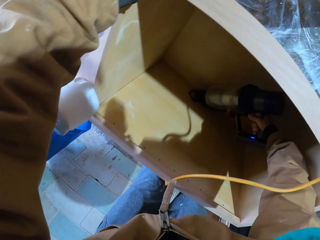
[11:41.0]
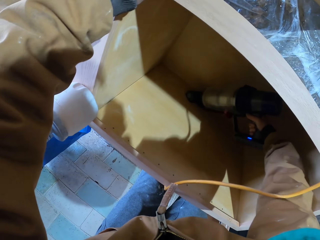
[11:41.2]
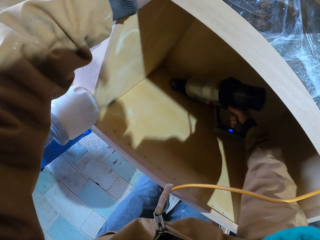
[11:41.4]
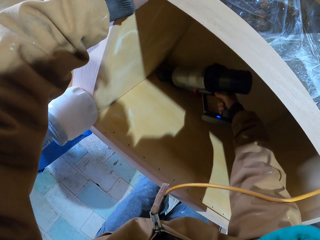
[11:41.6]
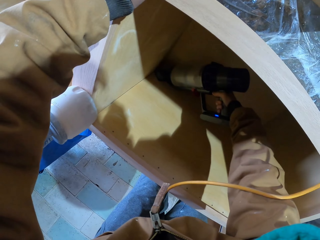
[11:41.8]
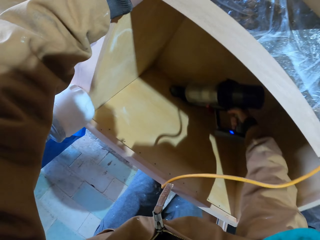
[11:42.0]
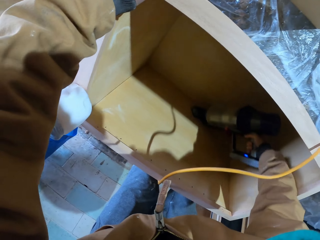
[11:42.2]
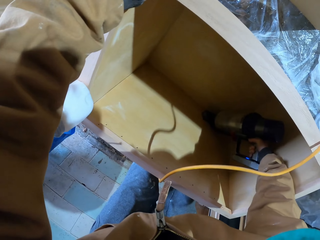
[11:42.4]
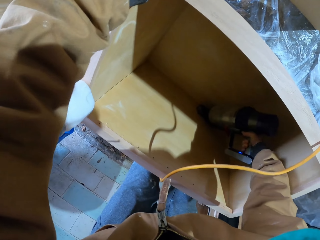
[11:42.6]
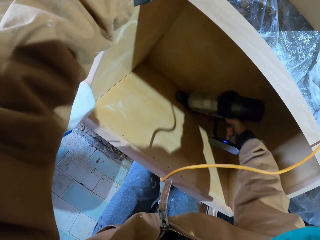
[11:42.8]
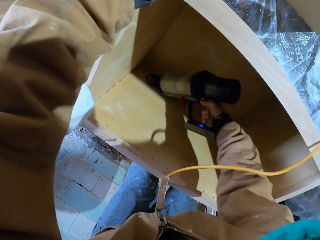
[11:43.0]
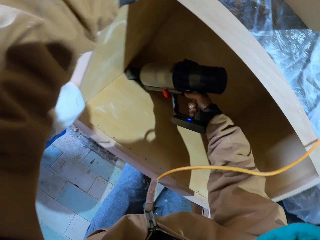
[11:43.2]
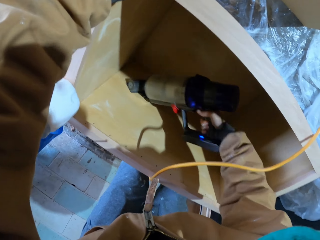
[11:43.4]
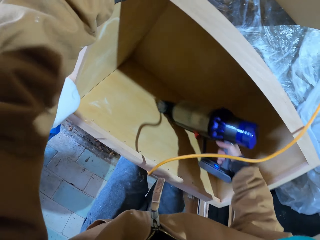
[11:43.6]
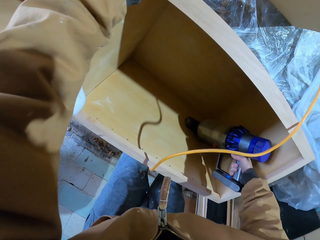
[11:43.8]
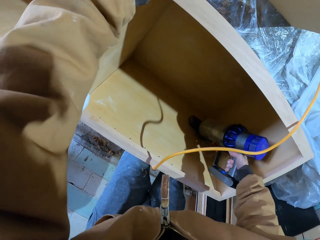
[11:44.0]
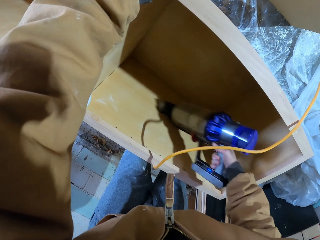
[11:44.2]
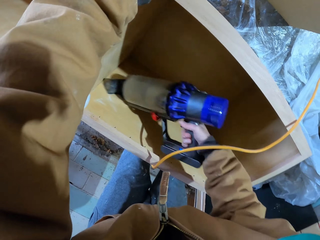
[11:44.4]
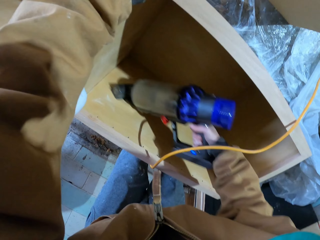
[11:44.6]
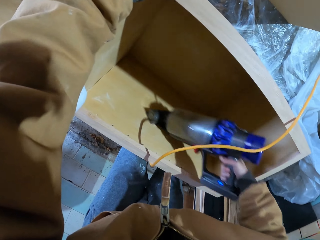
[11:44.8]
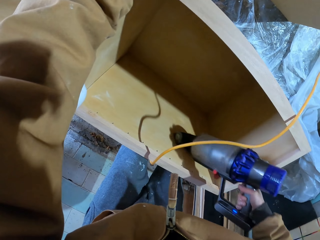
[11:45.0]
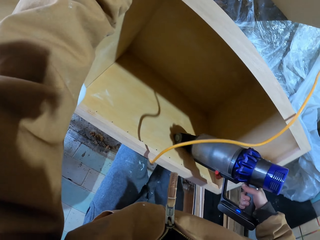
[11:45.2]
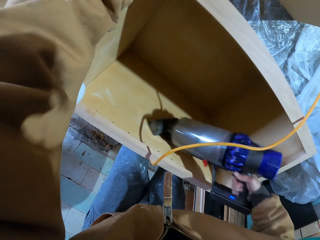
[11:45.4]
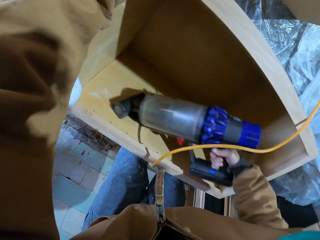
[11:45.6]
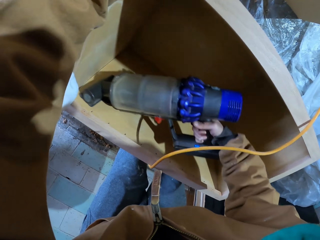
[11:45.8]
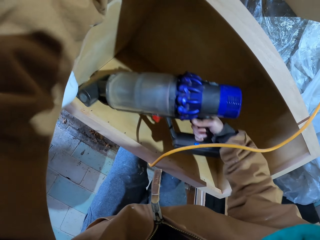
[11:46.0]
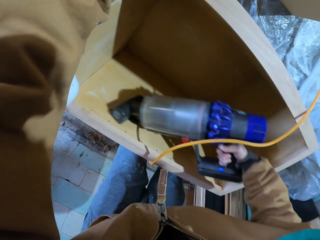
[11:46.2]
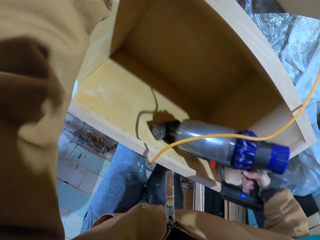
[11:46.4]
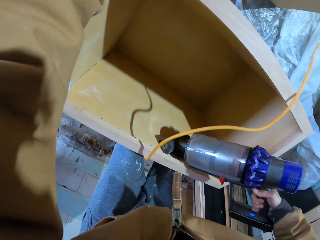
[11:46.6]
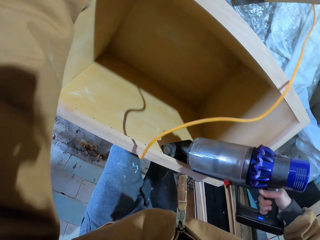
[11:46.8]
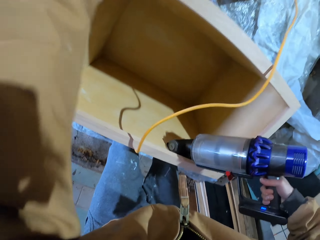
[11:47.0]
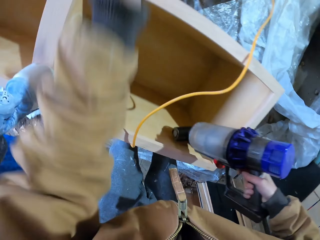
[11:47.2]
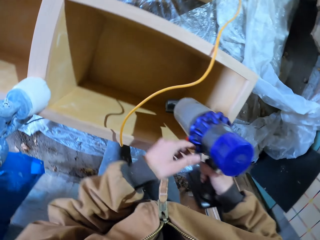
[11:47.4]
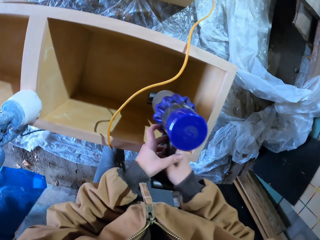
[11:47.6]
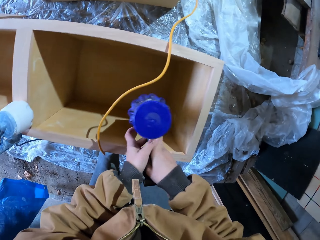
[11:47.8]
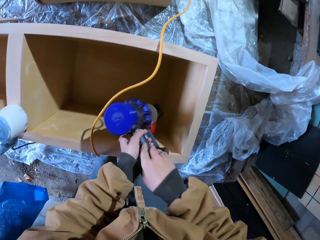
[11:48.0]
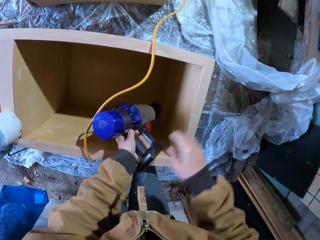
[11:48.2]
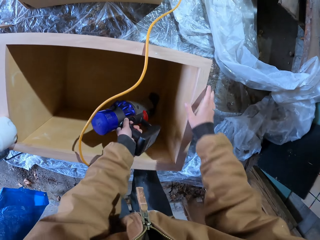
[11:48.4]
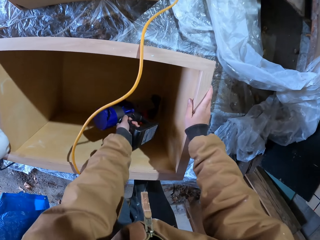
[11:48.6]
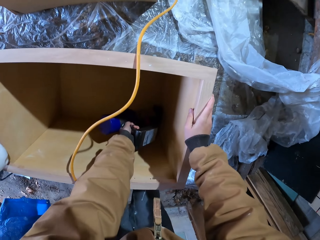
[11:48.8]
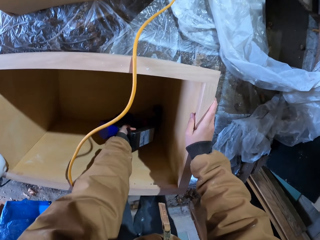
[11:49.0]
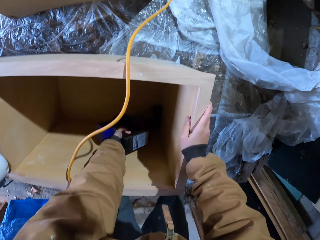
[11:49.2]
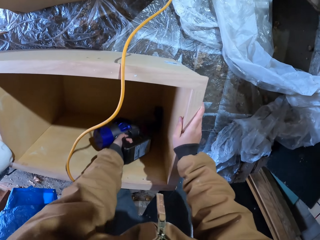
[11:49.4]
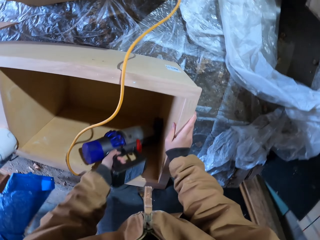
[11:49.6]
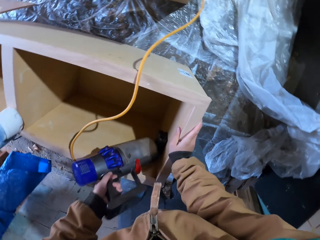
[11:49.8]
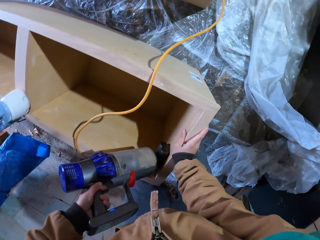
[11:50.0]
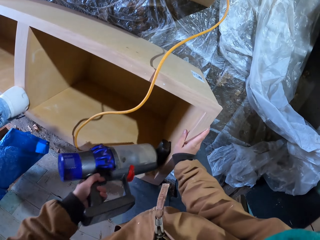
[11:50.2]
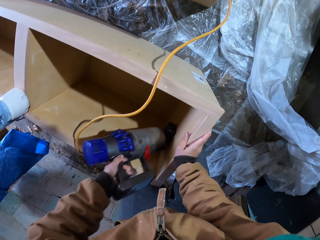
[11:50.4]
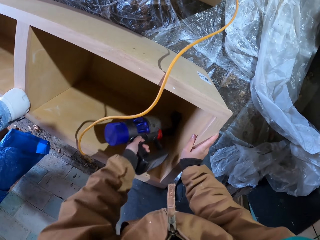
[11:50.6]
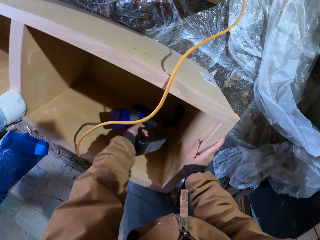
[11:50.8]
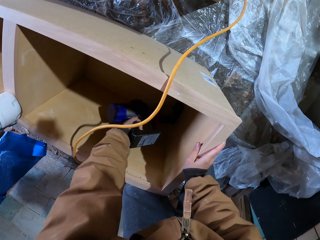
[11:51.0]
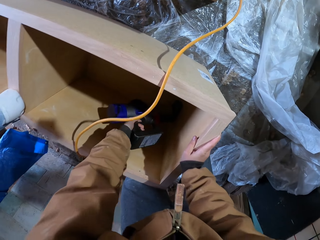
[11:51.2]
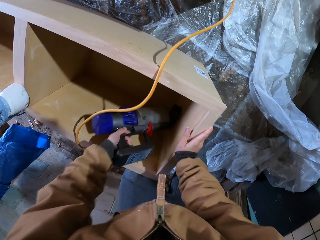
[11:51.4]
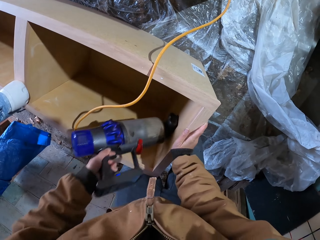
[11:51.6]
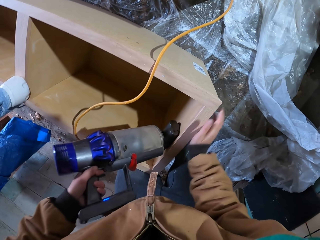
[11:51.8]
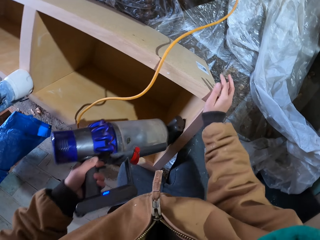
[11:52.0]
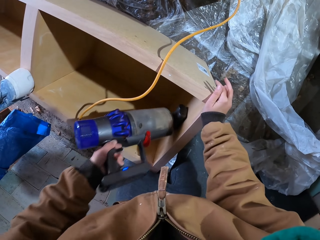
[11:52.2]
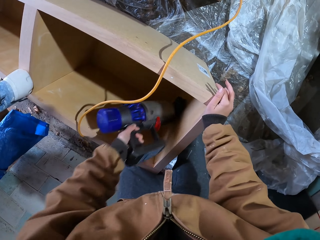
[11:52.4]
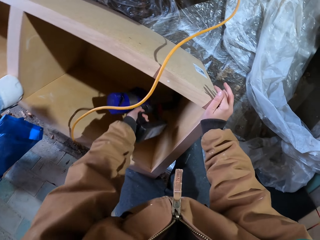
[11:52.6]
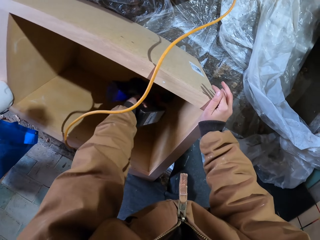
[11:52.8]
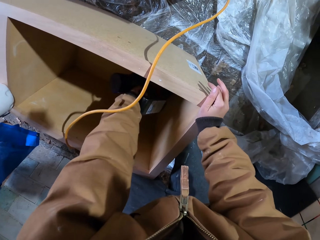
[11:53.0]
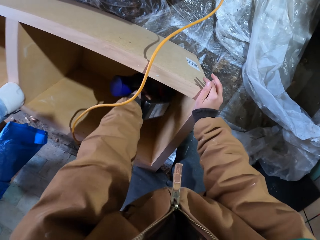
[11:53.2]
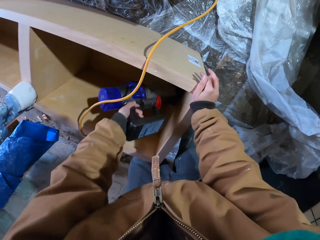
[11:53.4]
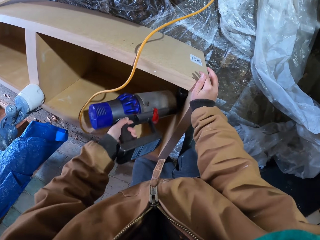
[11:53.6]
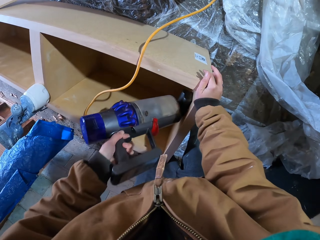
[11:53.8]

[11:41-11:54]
The camera wearer places the left hand on a tool. They move the tool in a wooden box.

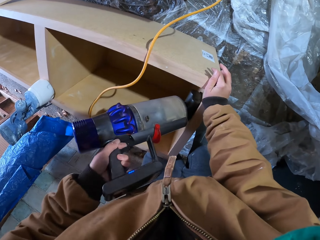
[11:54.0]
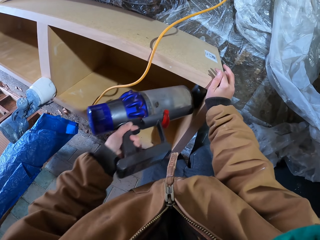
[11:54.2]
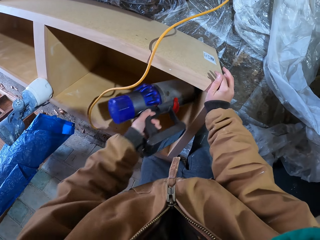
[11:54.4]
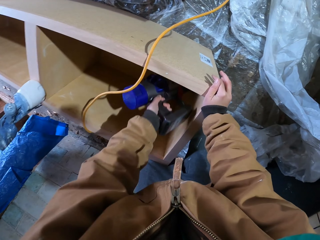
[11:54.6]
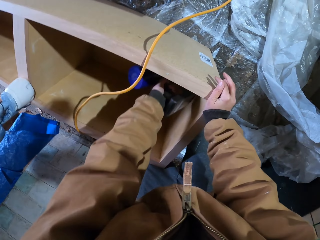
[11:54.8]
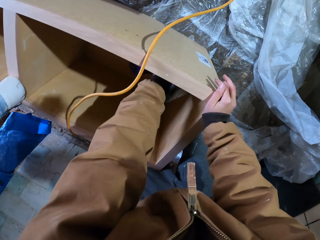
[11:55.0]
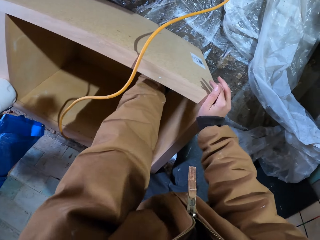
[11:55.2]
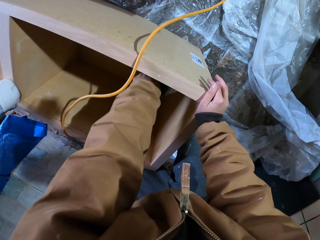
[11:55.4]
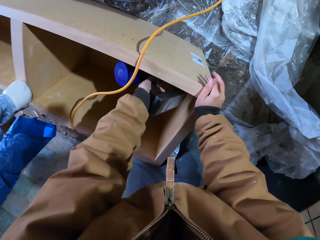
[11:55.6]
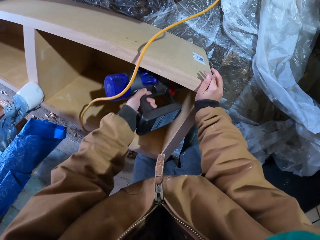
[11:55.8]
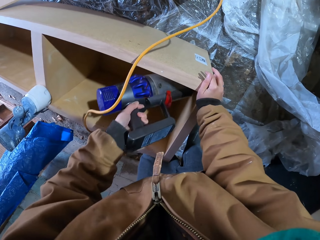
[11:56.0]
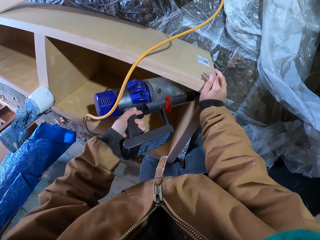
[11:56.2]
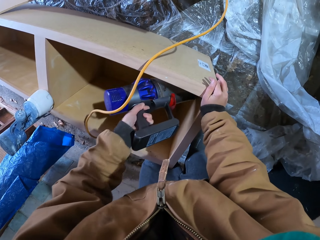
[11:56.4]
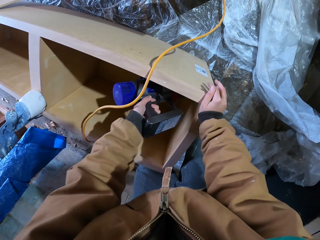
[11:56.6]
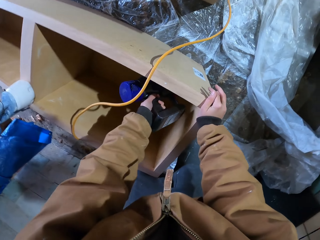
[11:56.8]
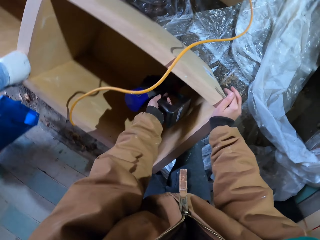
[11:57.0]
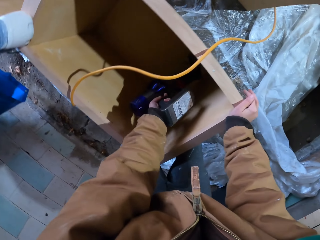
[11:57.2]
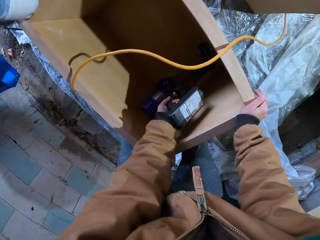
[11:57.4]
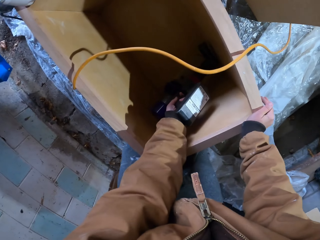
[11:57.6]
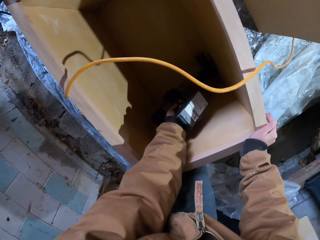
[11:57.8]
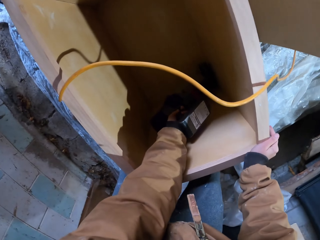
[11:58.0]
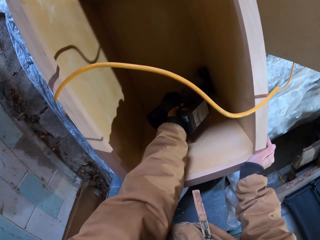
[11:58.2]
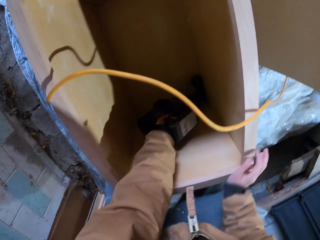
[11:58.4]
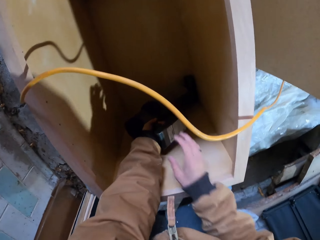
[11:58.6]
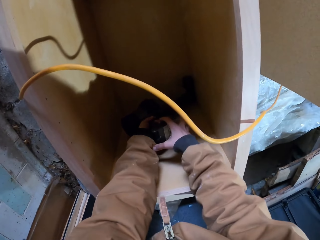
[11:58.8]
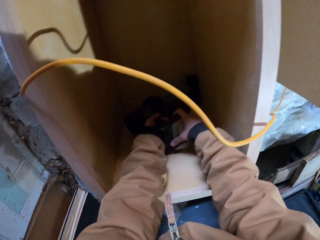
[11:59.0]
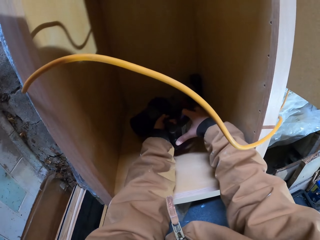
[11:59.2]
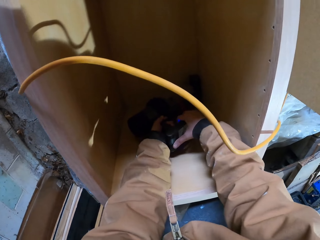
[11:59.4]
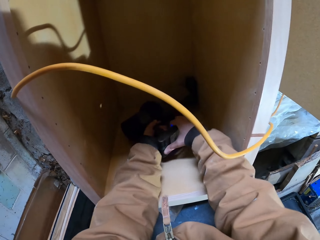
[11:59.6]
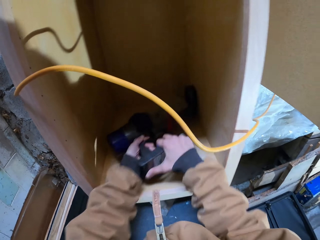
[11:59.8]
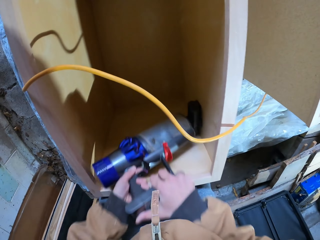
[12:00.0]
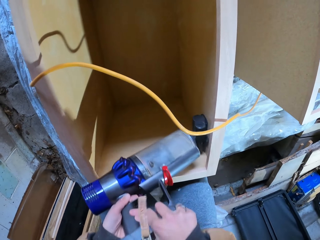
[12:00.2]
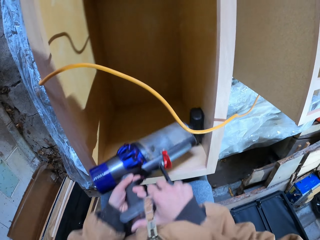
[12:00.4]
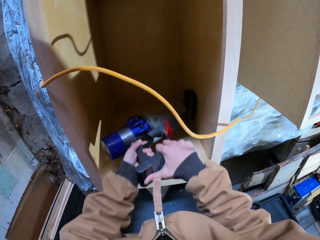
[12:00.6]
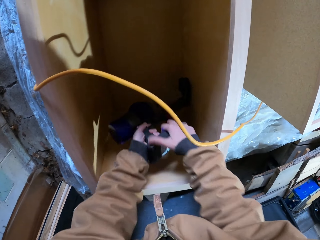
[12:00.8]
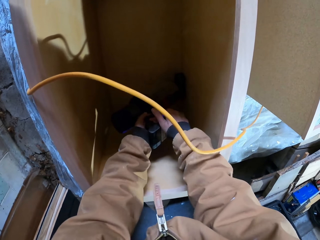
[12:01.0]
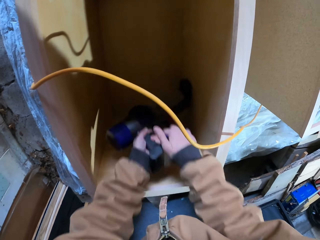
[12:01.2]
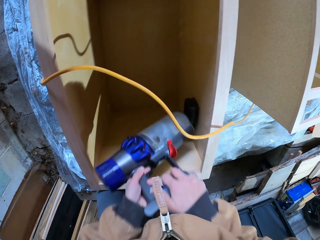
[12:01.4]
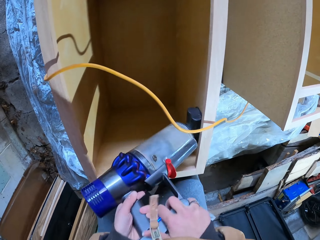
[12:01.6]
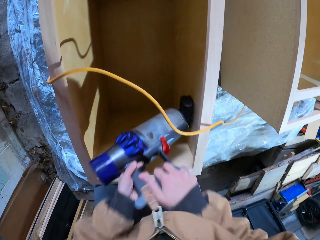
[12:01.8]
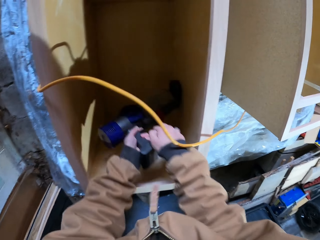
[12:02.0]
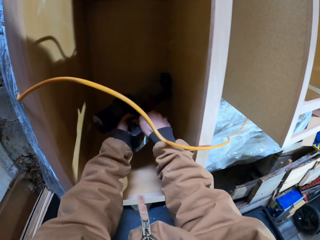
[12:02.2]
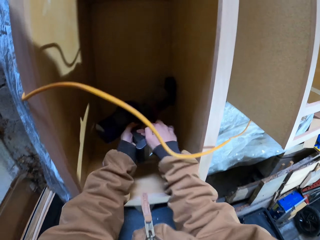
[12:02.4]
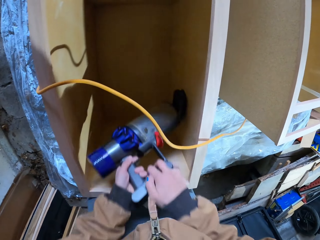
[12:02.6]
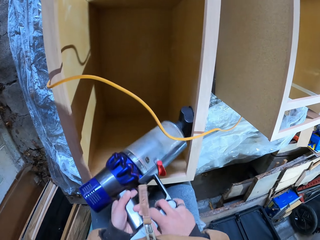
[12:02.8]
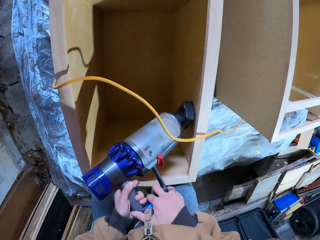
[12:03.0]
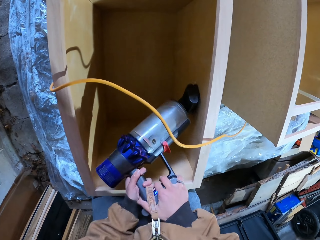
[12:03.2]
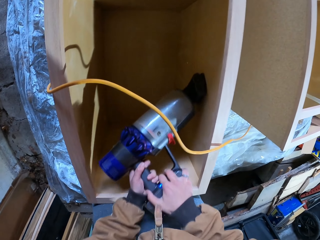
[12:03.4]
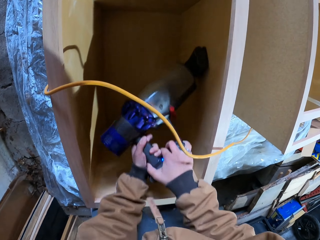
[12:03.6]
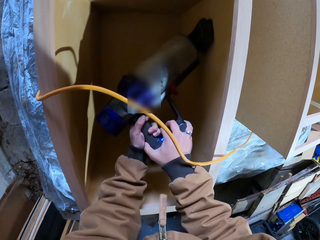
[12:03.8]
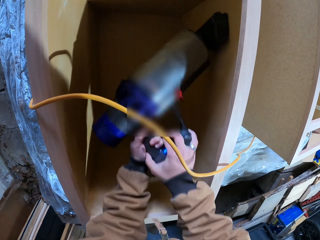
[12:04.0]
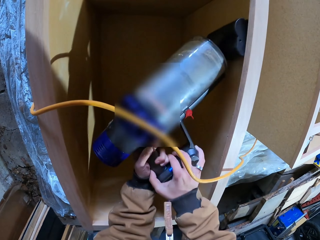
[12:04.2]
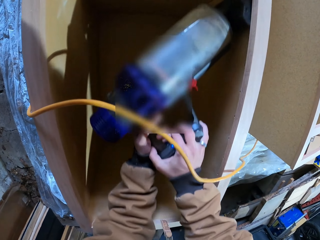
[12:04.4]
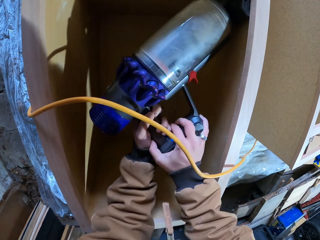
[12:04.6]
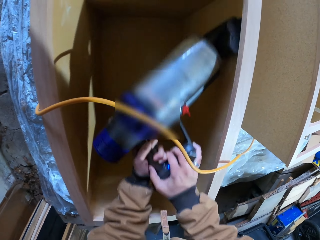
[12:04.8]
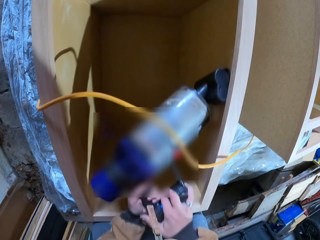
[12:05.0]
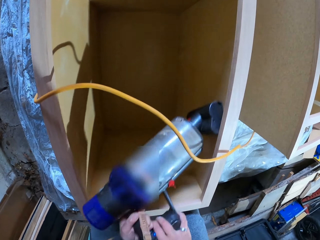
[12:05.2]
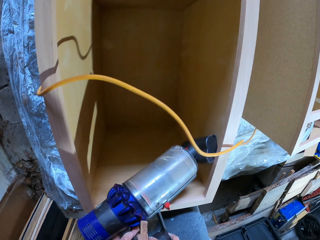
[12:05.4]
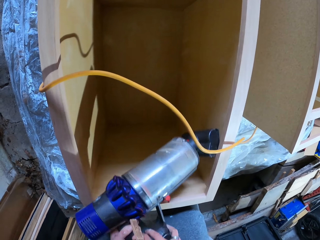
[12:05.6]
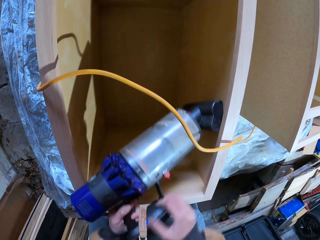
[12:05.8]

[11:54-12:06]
The camera wearer places the right hand on a tool. They move the tool in a wooden box with both hands.
